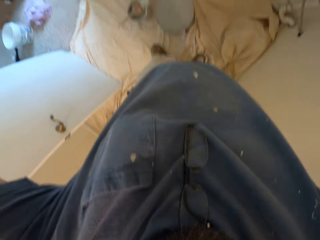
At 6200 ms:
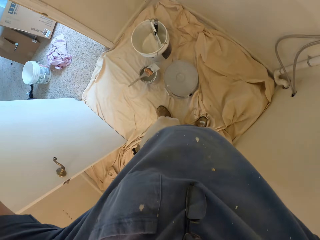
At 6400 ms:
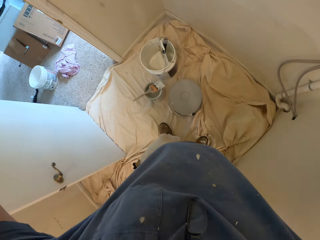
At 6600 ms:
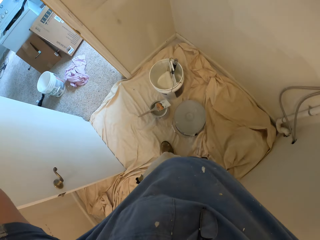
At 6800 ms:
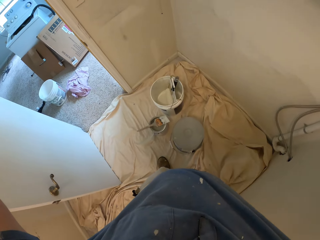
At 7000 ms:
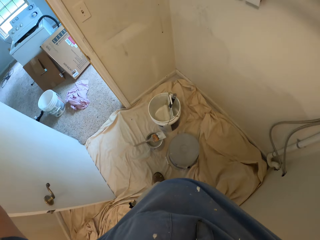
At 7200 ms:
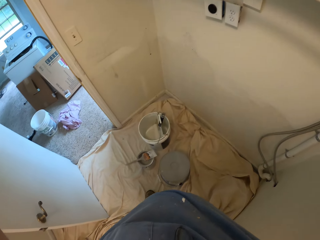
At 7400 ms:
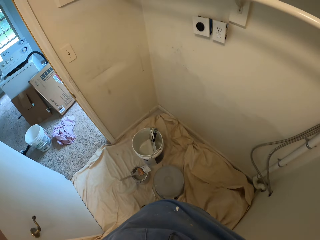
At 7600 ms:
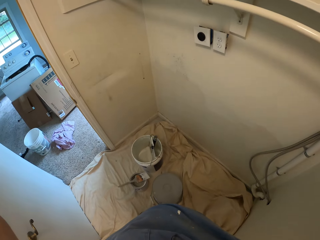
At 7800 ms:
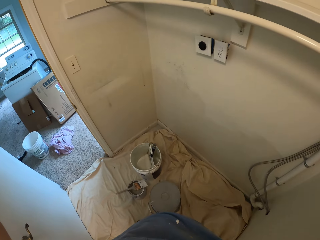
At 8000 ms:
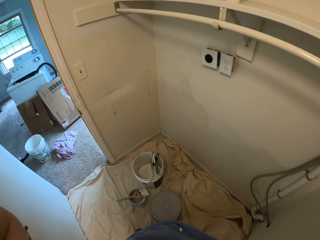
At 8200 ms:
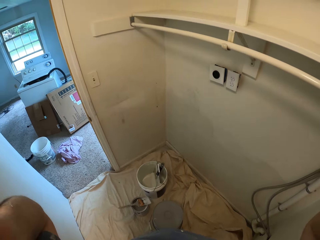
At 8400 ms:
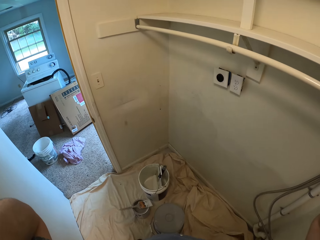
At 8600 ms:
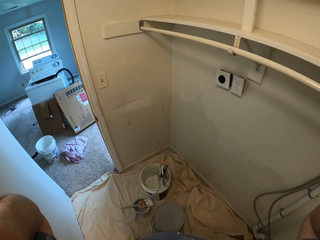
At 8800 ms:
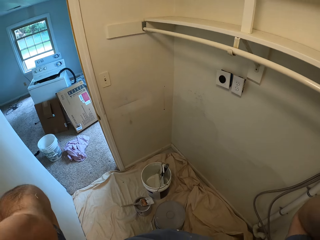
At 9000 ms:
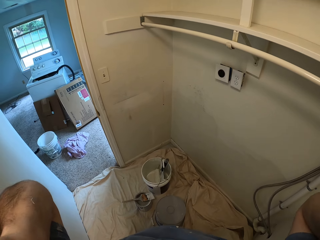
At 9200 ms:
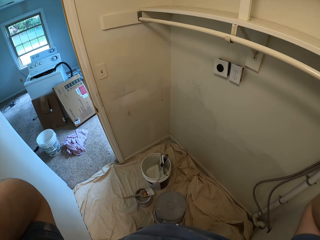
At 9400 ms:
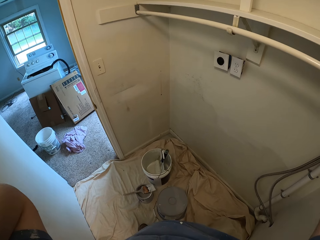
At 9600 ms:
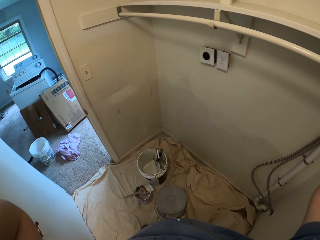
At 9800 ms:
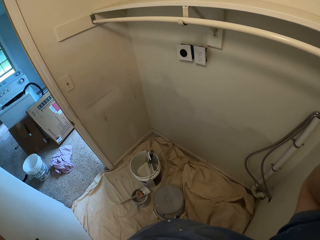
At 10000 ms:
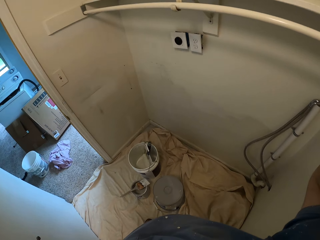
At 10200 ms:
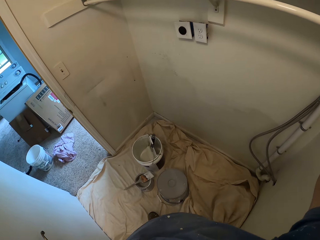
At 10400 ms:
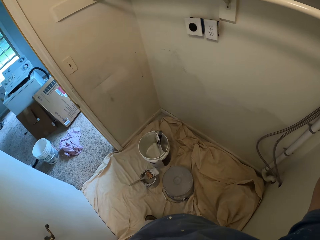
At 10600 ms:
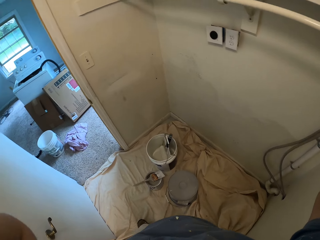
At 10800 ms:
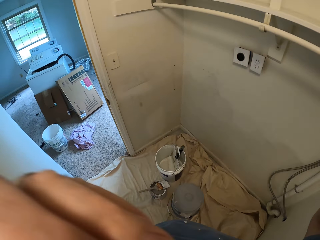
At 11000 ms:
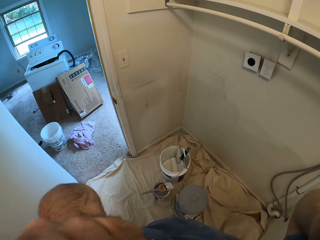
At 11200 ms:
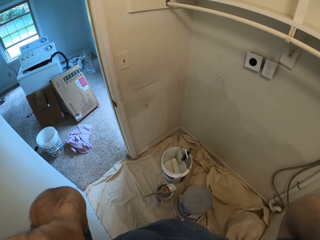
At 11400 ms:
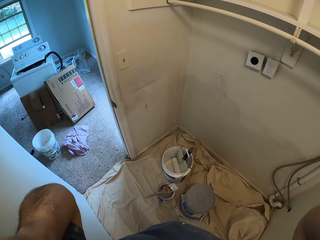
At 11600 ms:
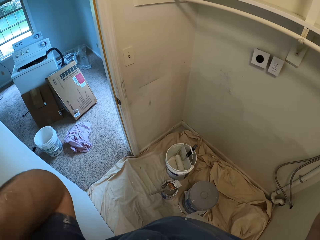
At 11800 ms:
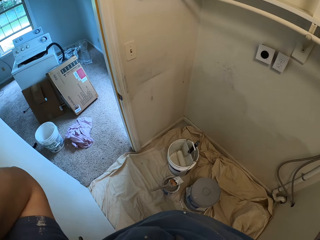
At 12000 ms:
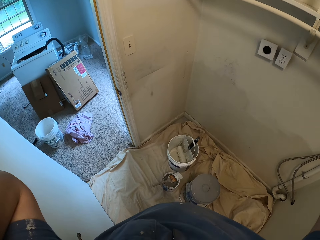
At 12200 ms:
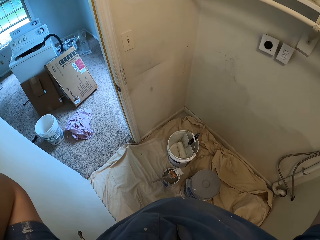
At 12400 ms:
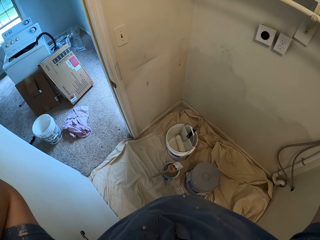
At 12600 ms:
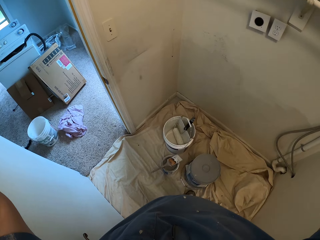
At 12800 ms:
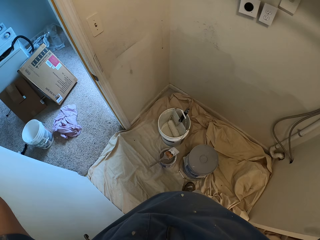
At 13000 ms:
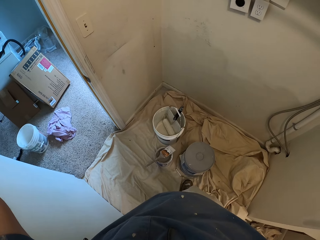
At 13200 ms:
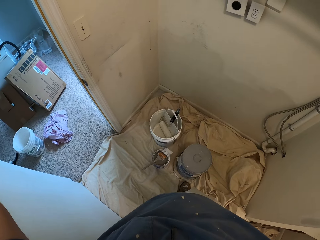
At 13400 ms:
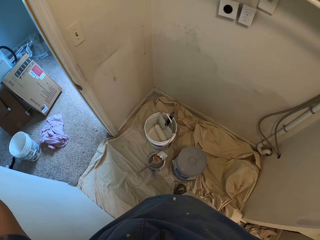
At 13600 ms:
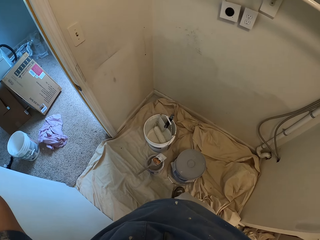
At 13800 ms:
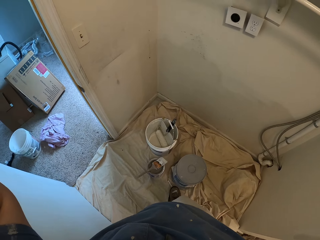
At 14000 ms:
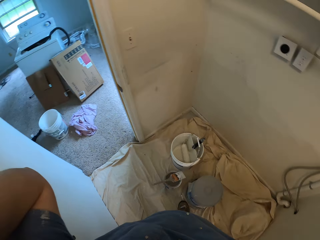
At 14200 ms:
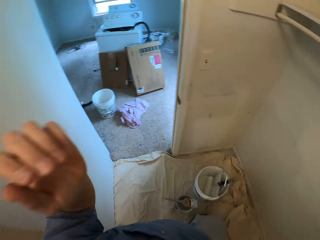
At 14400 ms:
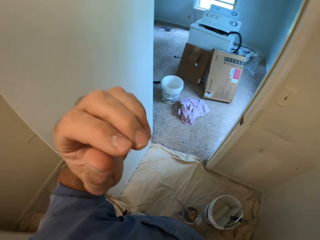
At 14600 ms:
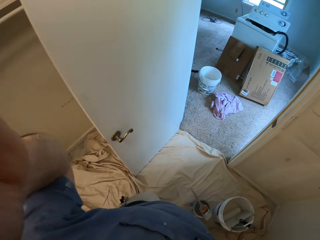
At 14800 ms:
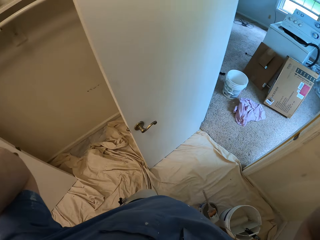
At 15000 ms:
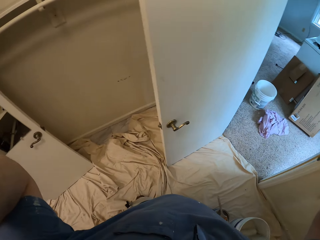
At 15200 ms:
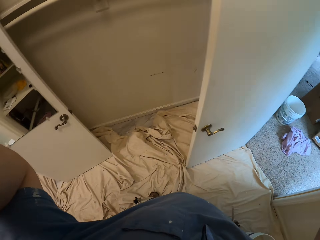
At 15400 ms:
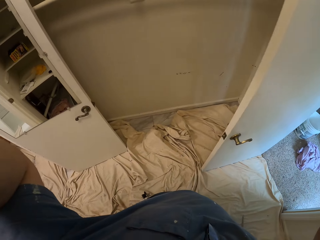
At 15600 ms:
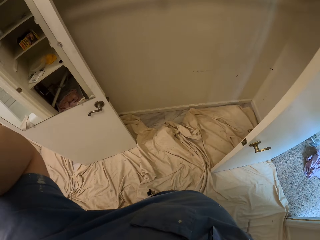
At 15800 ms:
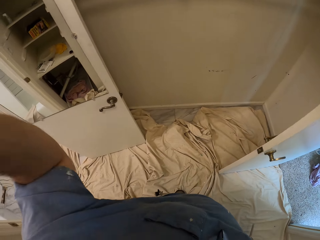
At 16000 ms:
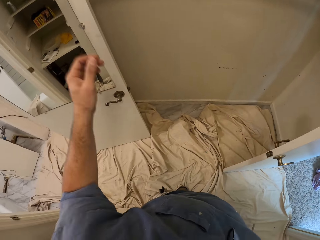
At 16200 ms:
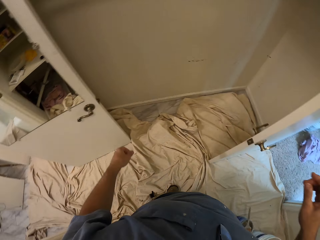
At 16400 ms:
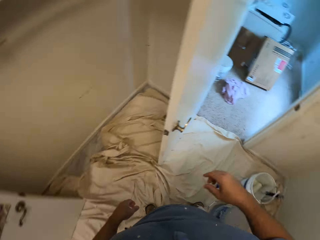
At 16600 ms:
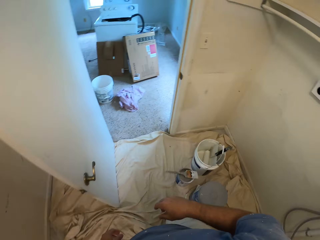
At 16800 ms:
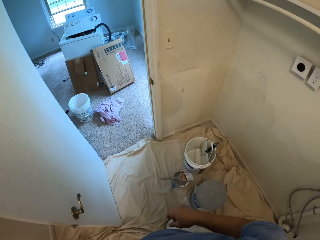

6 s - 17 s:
The camera wearer puts on the helmet camera. They look around the apartment.

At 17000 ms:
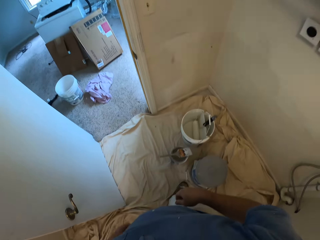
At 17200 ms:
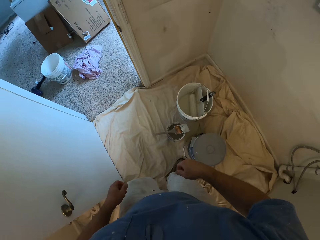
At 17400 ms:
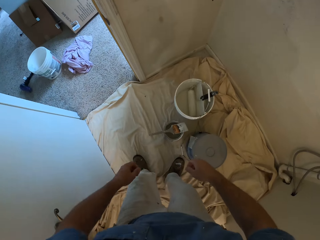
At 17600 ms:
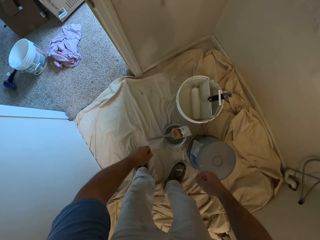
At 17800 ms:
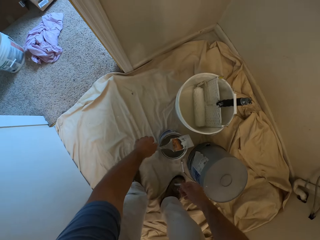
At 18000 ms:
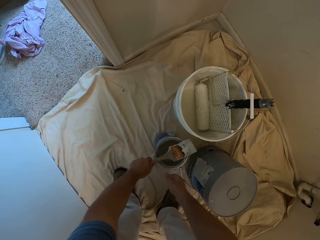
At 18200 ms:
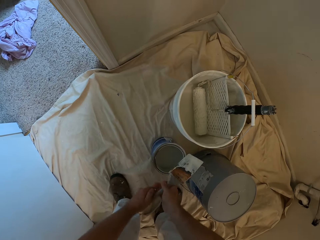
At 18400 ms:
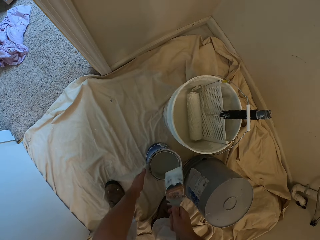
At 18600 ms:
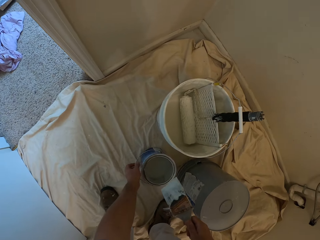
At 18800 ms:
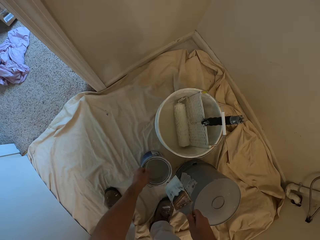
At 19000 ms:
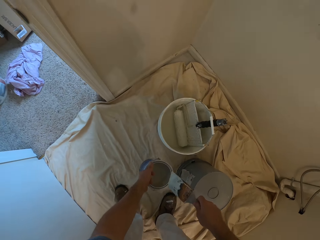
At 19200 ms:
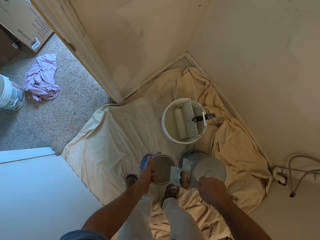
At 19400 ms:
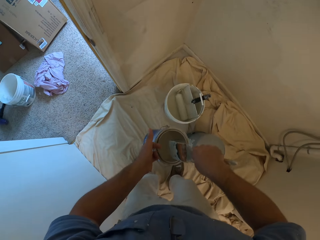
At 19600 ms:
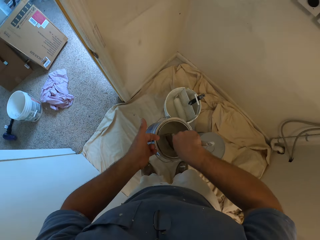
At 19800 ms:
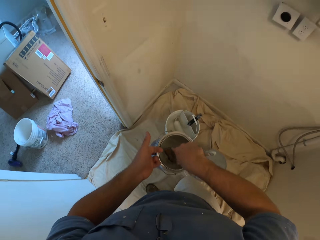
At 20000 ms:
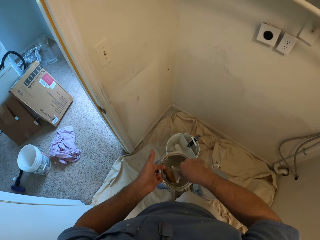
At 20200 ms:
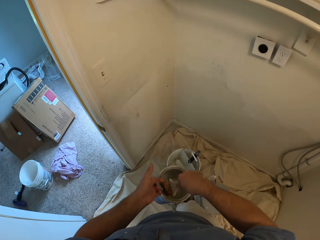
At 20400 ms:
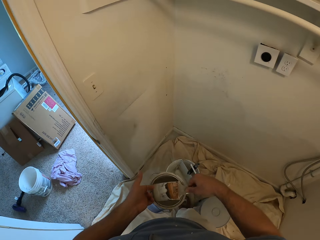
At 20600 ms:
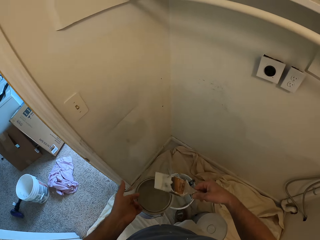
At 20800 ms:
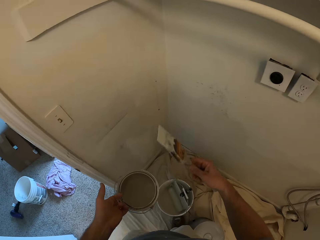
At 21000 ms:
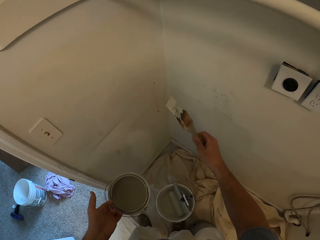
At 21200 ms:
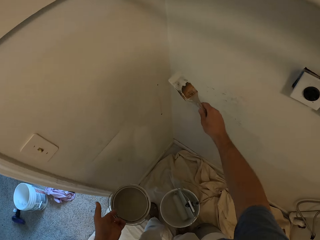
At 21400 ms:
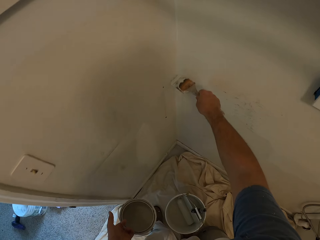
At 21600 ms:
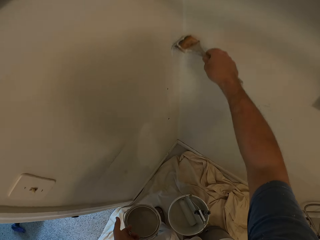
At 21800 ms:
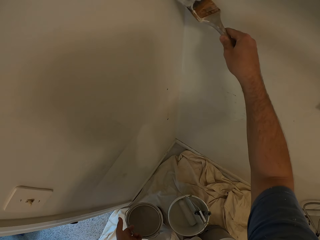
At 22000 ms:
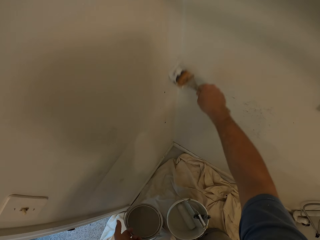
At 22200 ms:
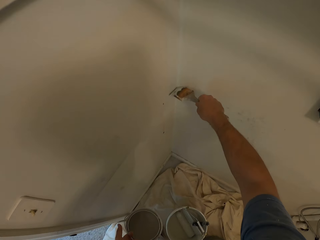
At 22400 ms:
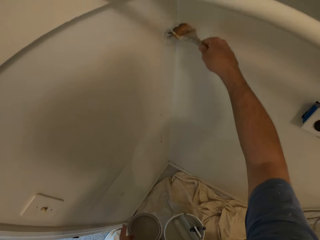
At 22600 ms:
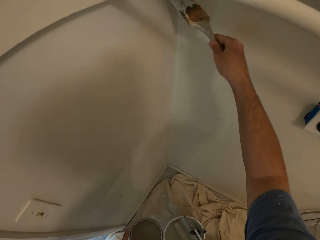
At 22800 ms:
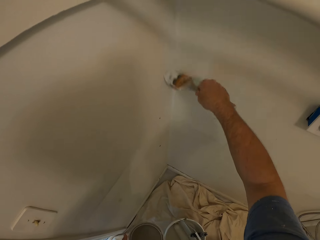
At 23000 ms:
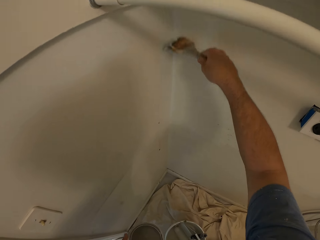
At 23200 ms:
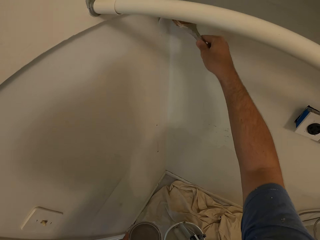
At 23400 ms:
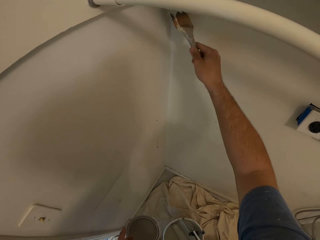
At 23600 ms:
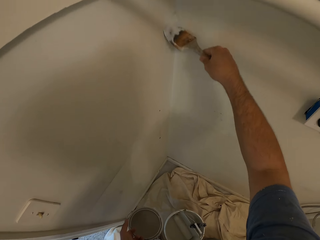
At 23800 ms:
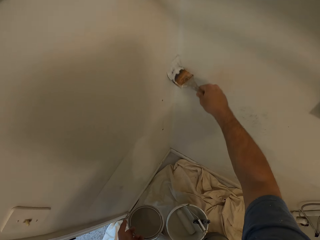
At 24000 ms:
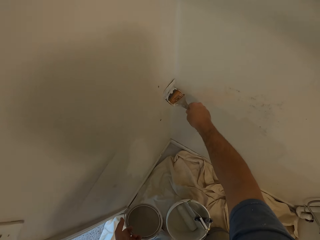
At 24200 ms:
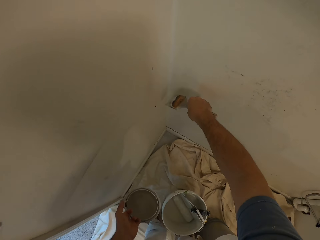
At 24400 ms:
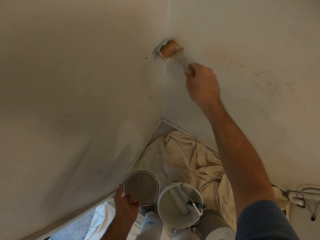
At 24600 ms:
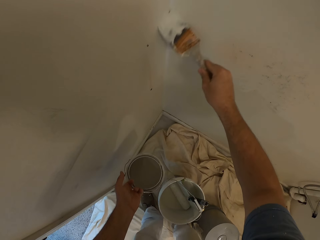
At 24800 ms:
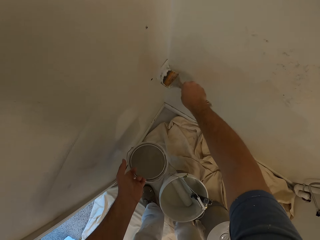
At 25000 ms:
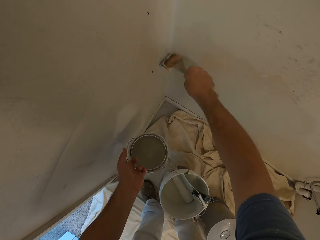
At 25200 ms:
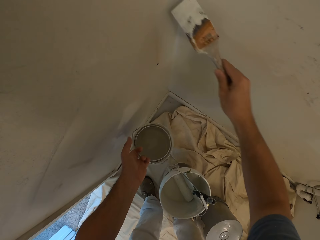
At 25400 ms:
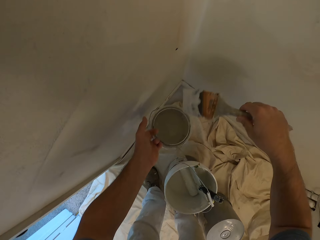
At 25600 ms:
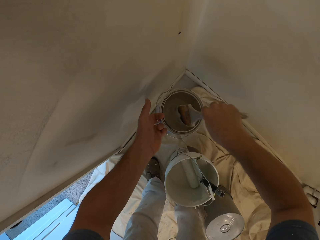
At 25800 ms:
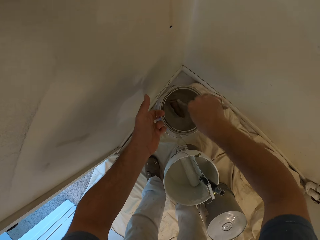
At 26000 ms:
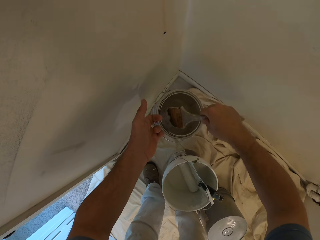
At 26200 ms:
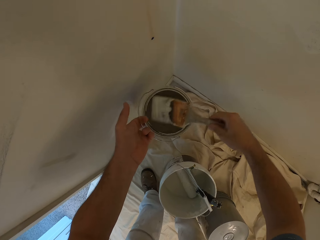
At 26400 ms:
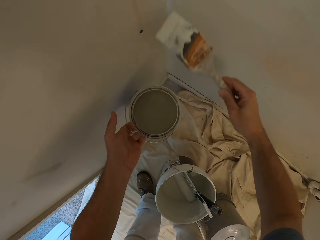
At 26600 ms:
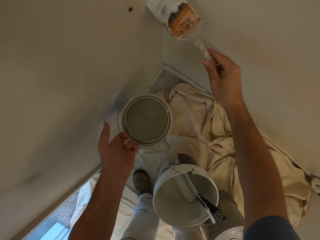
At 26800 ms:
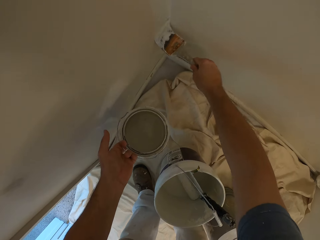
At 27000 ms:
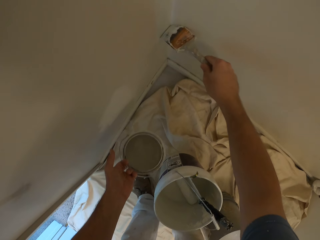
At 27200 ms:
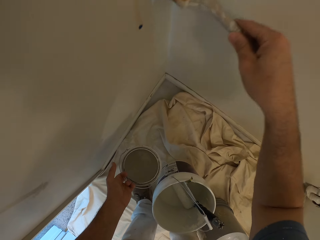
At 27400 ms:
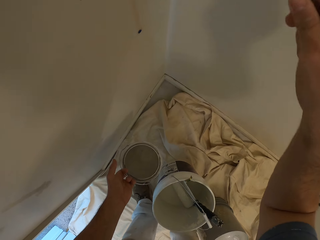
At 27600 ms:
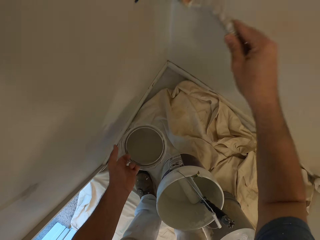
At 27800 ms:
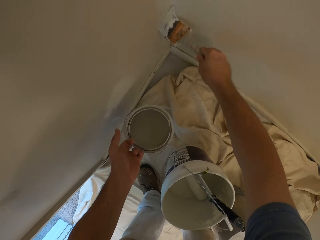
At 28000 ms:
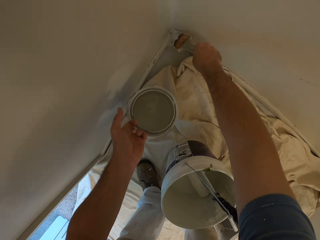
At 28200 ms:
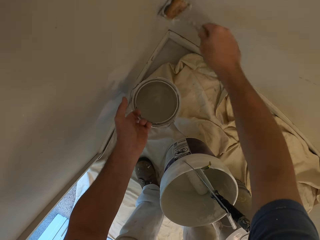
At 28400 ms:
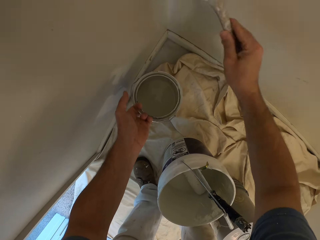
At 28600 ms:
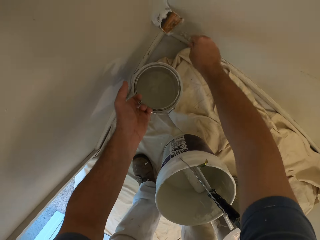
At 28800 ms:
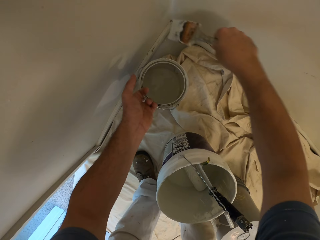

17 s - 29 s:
The camera wearer picks up a paint brush from a container with his left hand. He moves the paint brush from his left hand to his right hand. He picks up a bucket of paint from the floor with his left hand. He takes paint from the bucket of paint with the paint brush and paints a wall with the paint brush. He takes paint from the bucket of paint with the paint brush and paints the wall with the paint brush.
